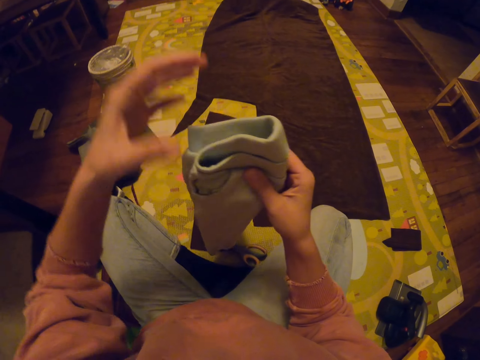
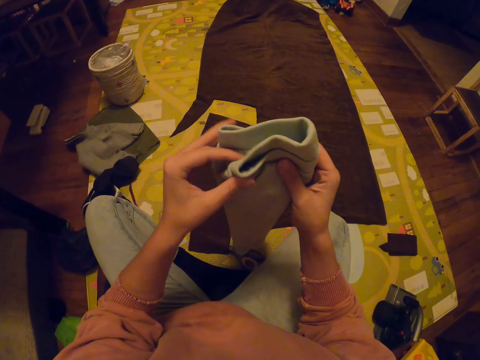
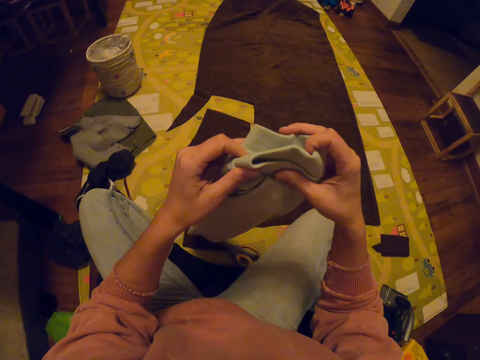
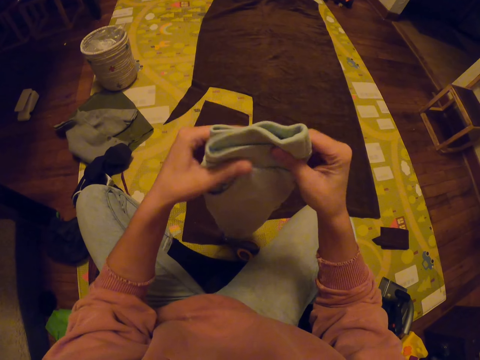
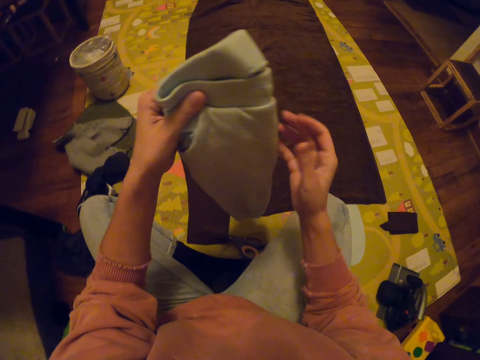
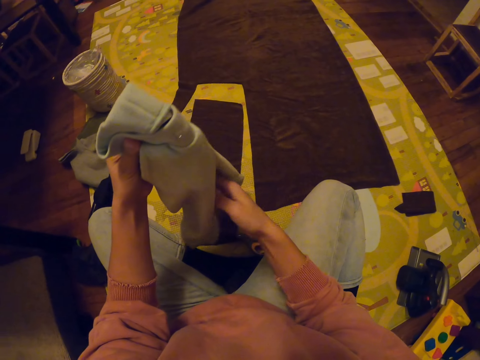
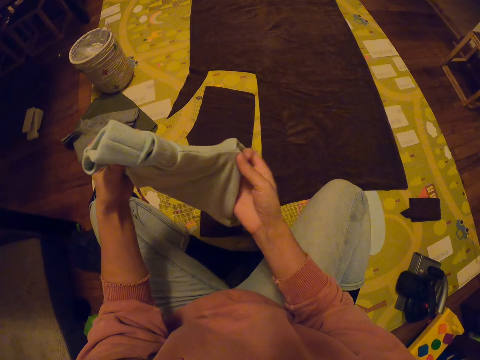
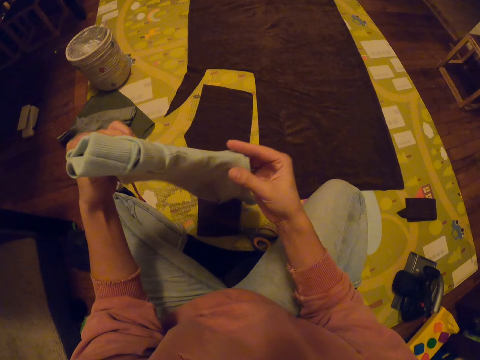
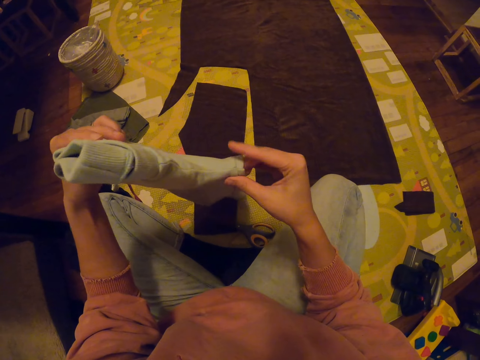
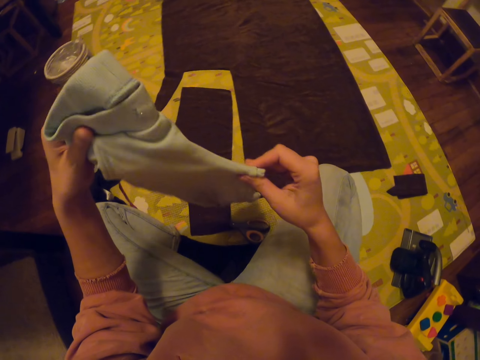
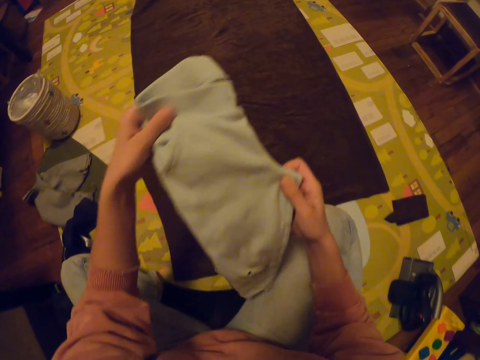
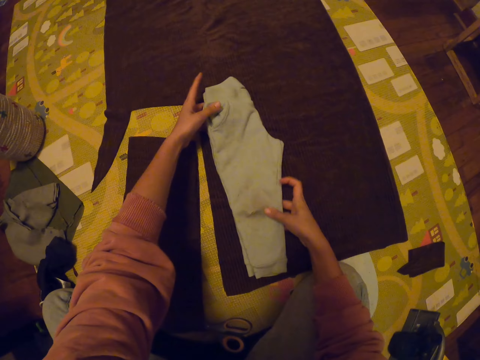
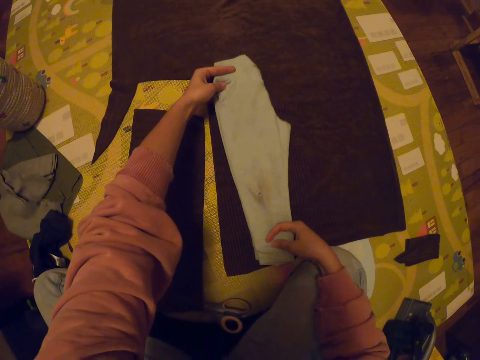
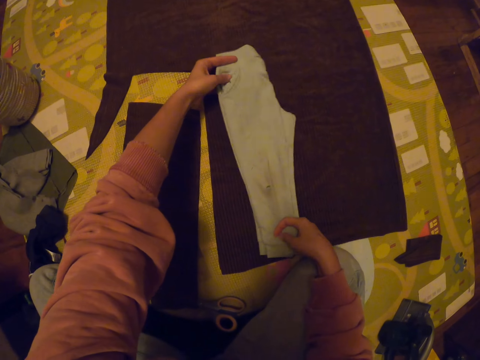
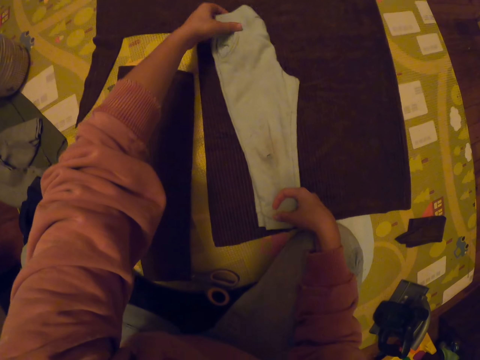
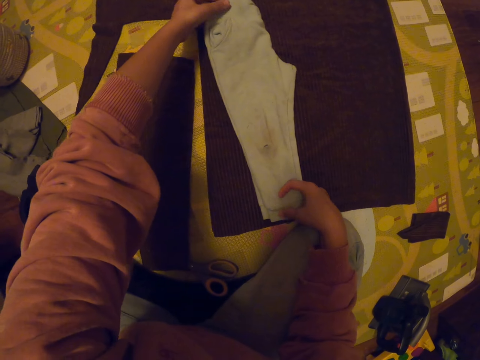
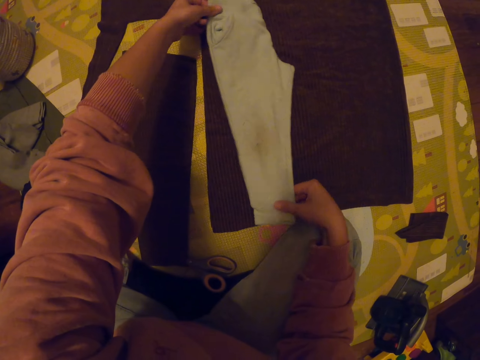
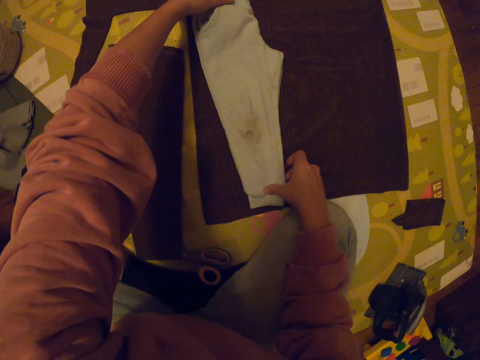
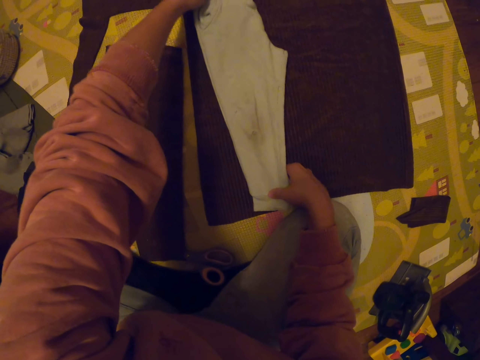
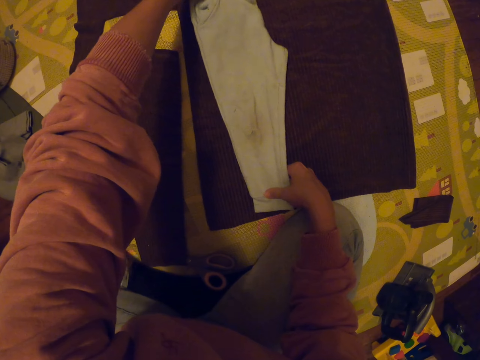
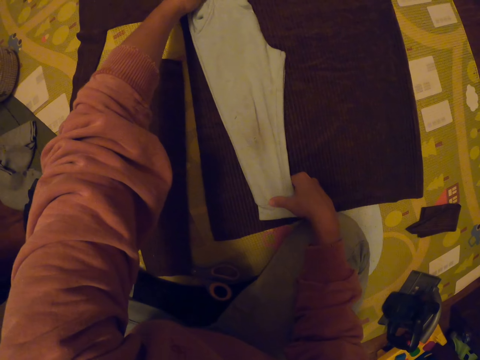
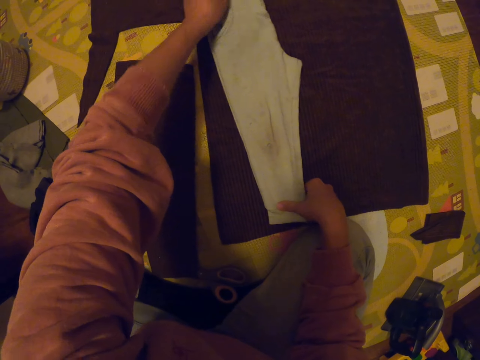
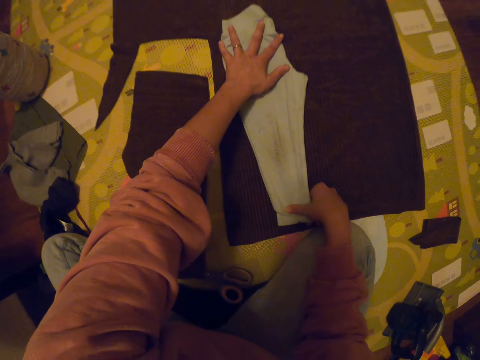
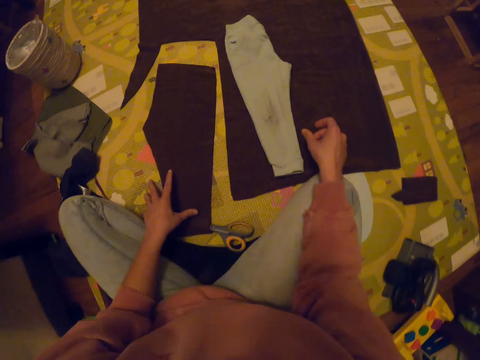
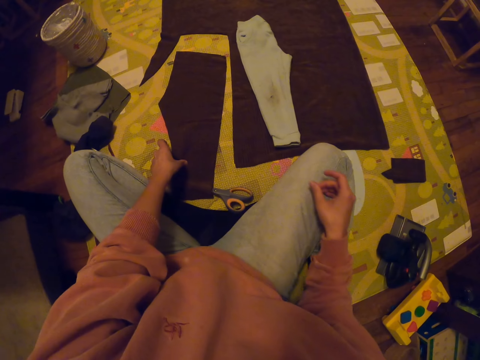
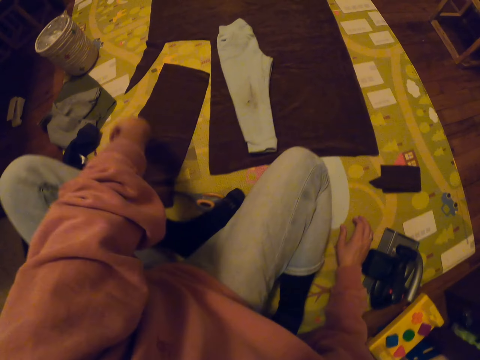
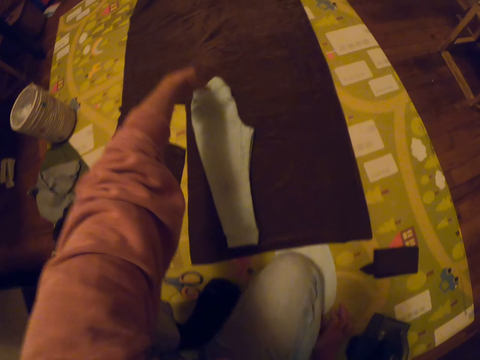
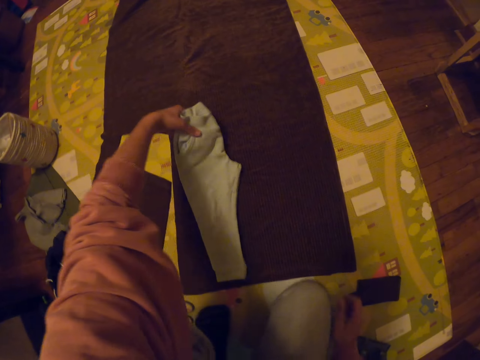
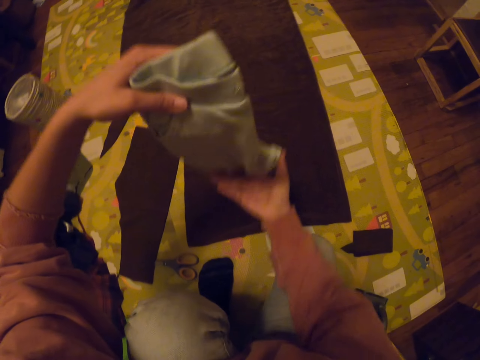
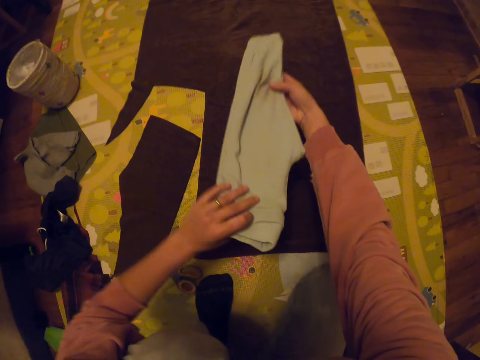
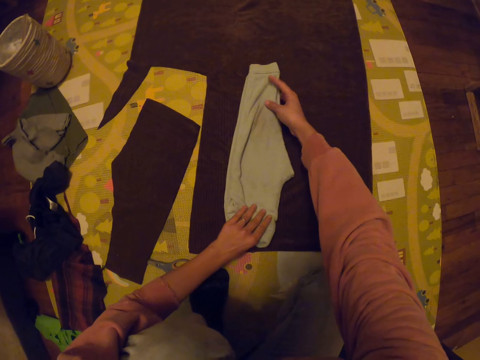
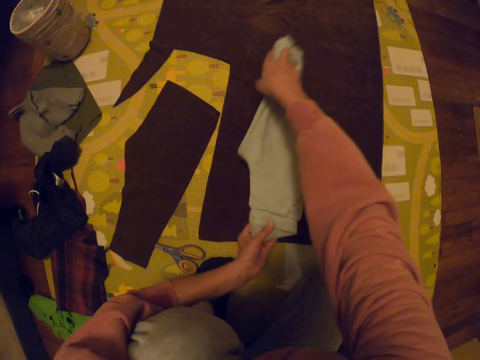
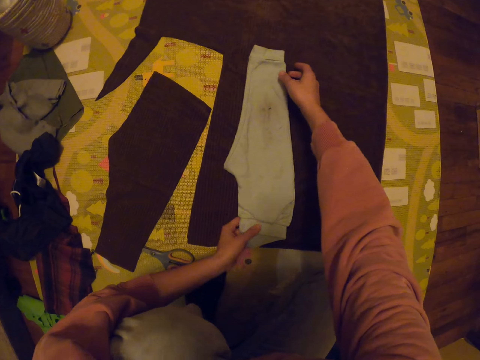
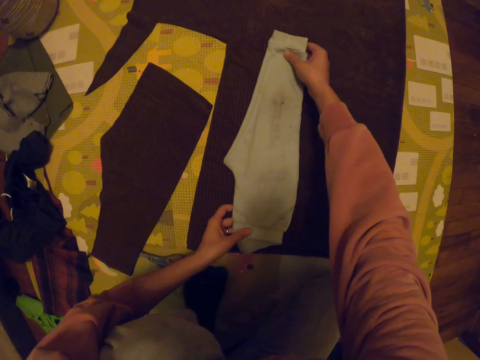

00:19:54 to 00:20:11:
The camera wearer folds the trouser with both hands. She puts the trouser on the mat. She straightens the trouser. She adjusts the trouser on the mat with both hands. She puts her left hand on the trouser. She touches the piece of cloth. She picks up the trouser from the mat with her left hand. She flips the trouser on the mat with both hands.

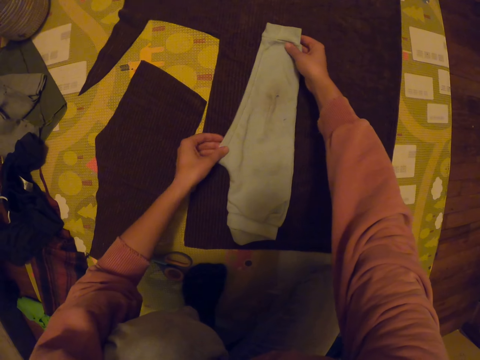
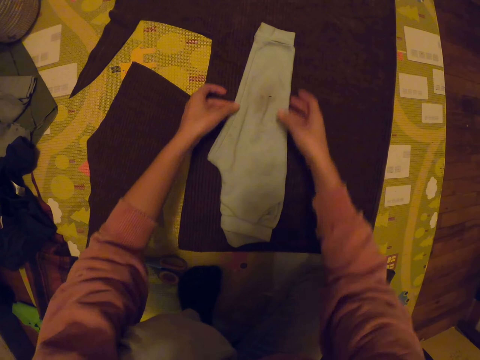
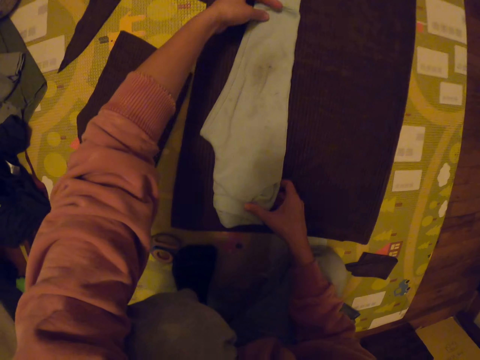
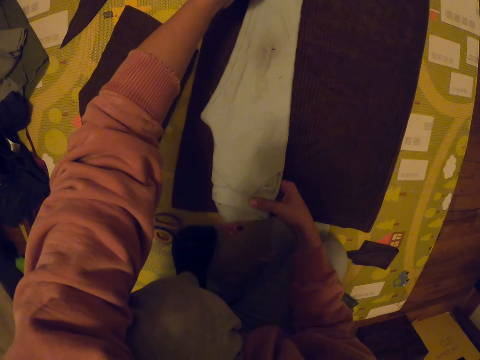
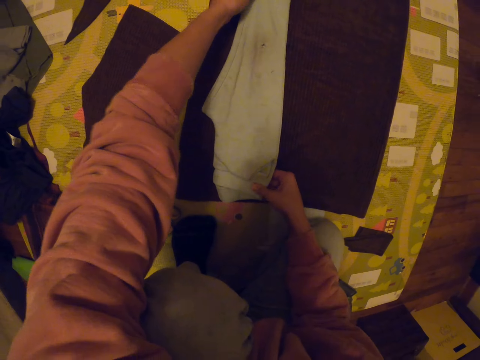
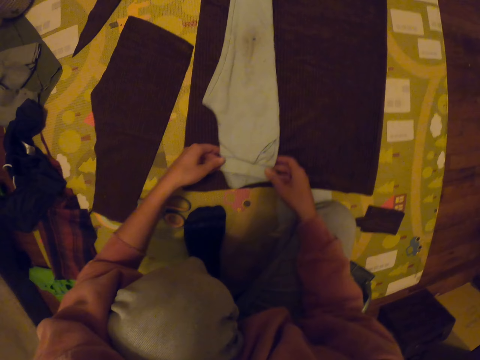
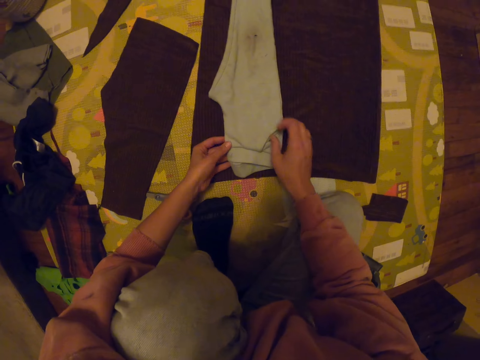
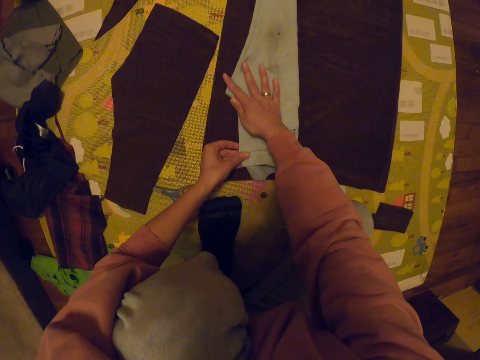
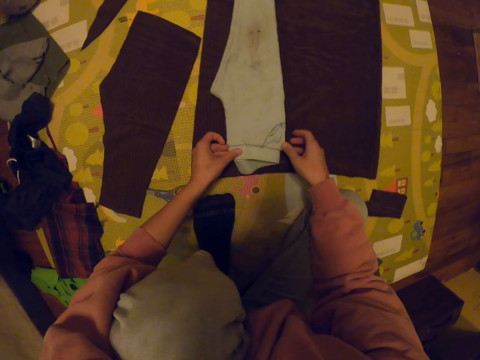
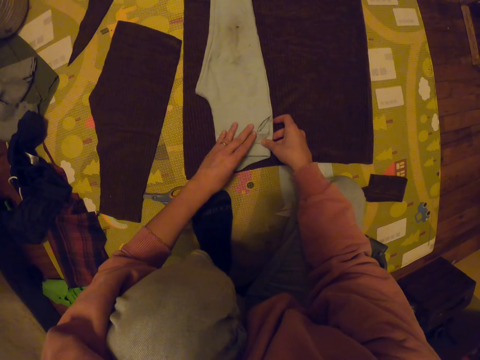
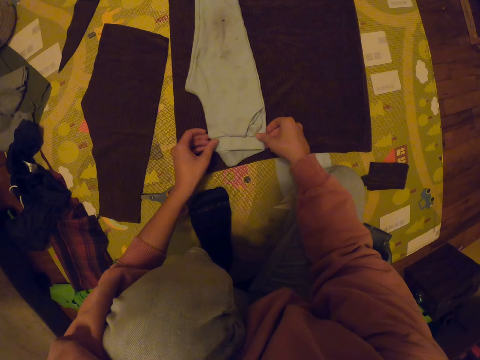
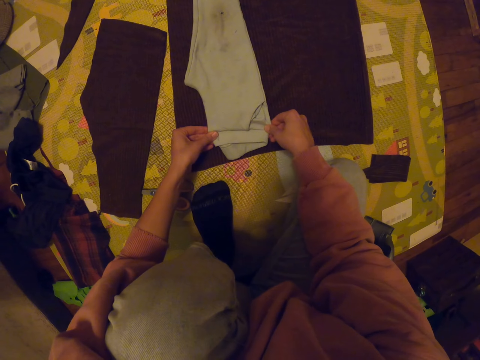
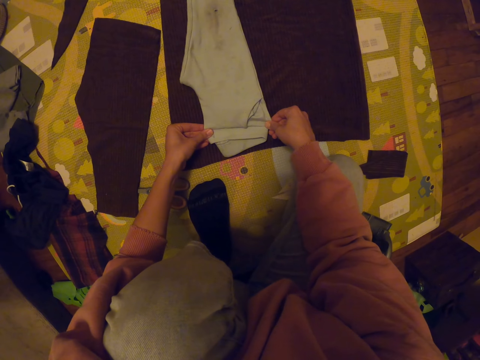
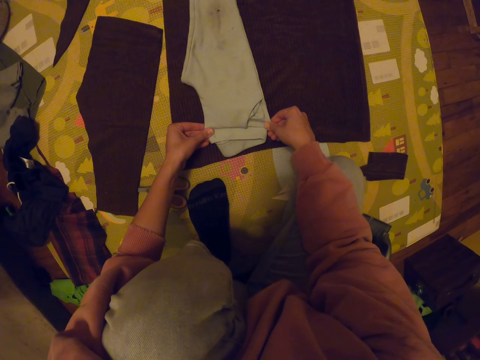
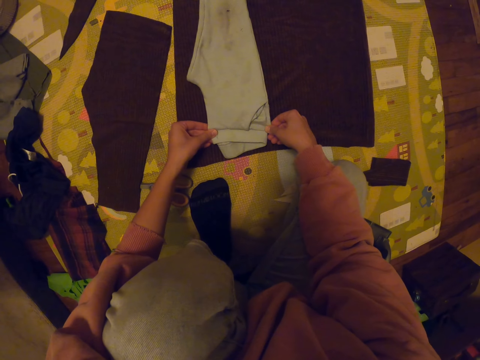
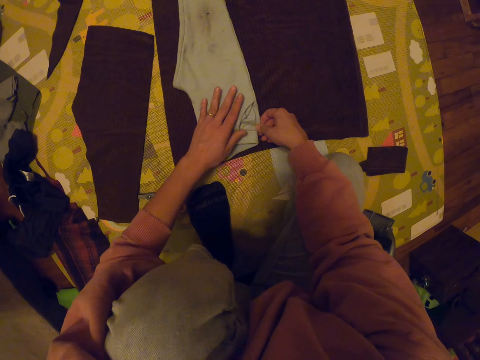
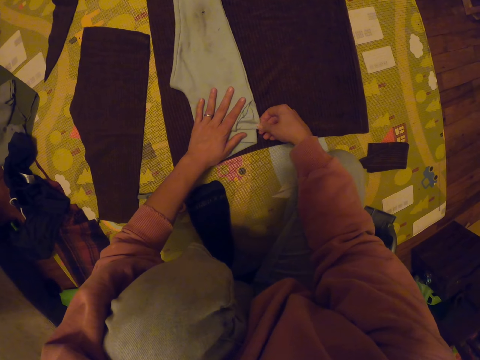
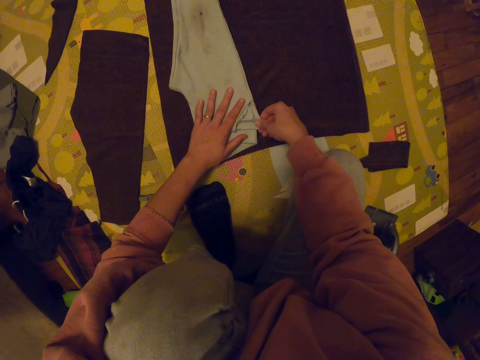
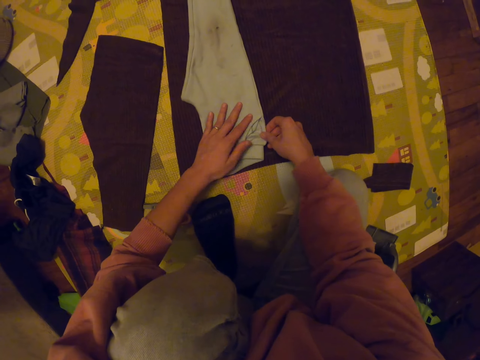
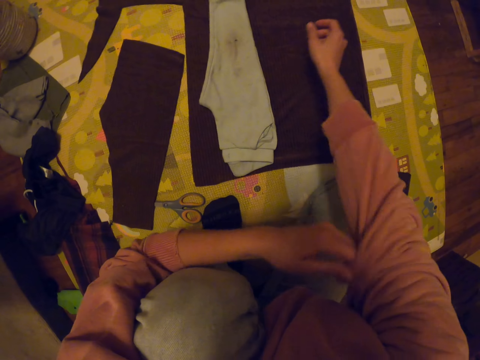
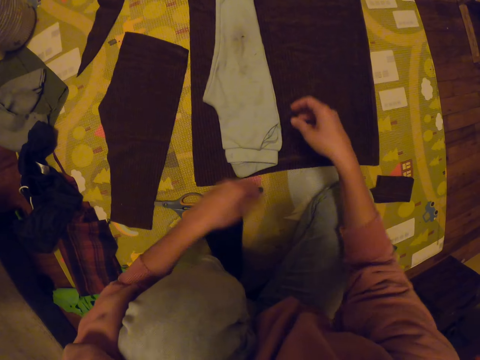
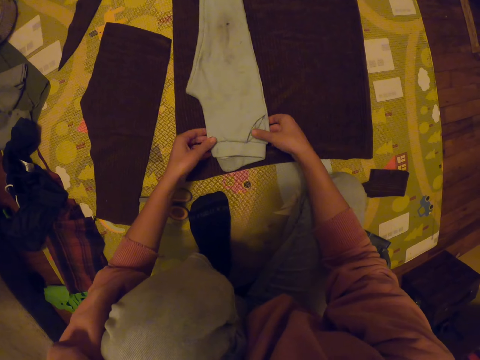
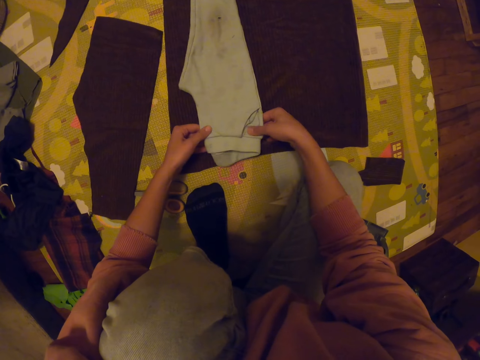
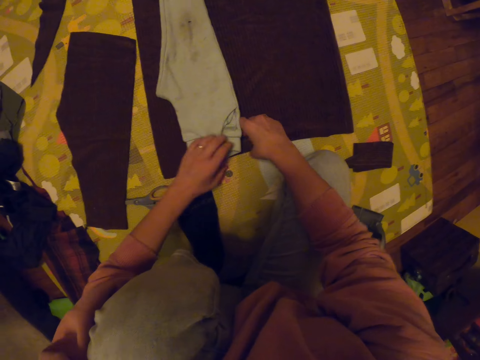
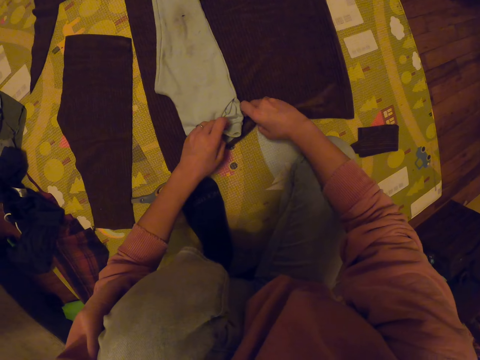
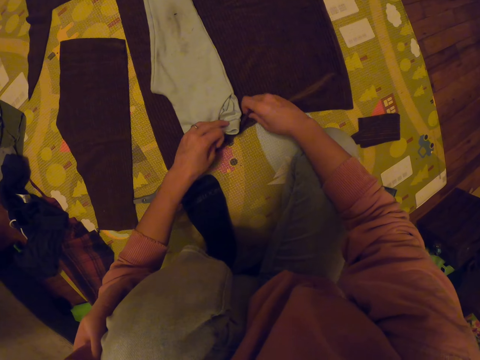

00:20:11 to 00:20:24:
The camera wearer adjusts the trouser on the mat with both hands. She stretches the waist of the trouser with both hands. She puts her left hand on the trouser. She folds the right sleeve of her sweater. She touches the trouser with both hands. She adjusts the cloth material.
